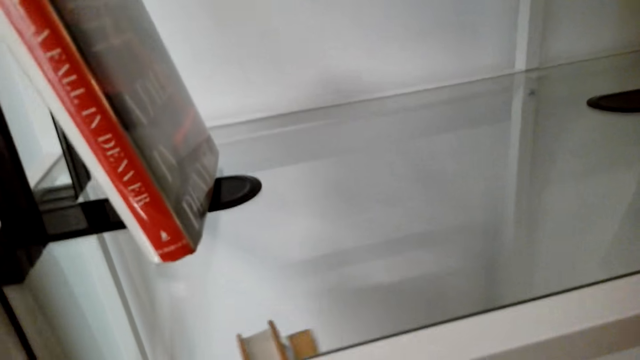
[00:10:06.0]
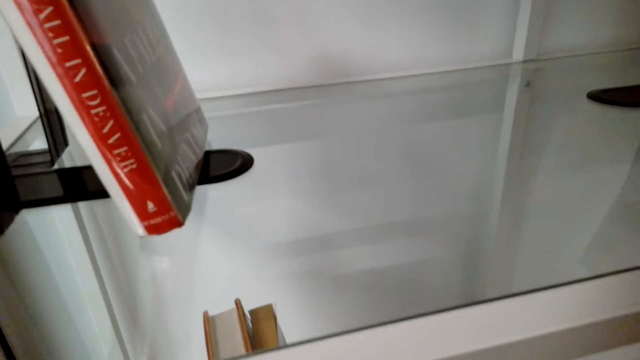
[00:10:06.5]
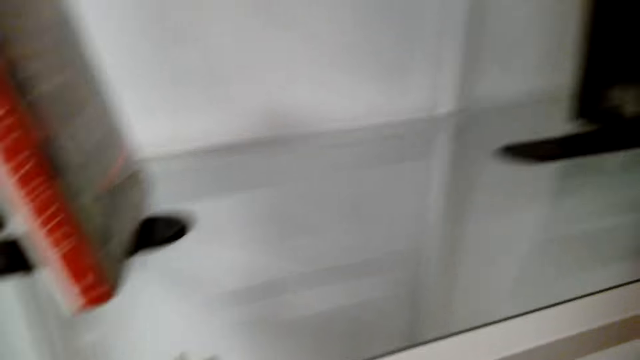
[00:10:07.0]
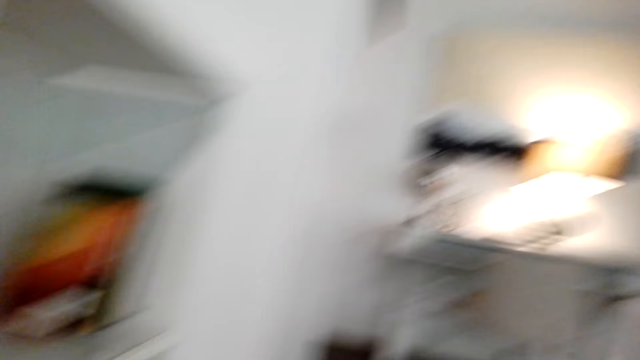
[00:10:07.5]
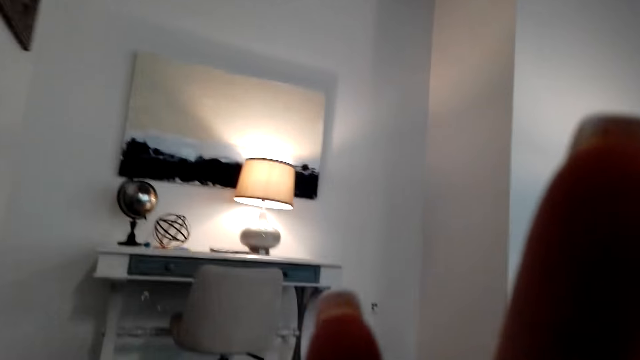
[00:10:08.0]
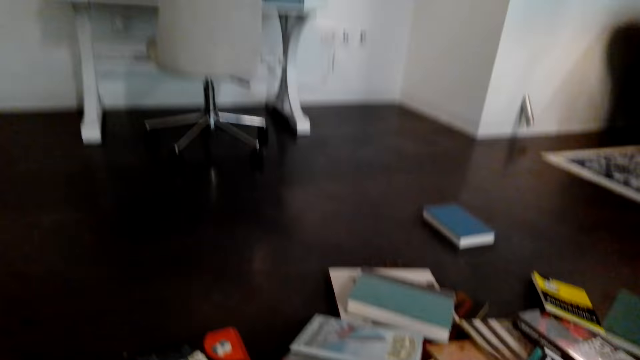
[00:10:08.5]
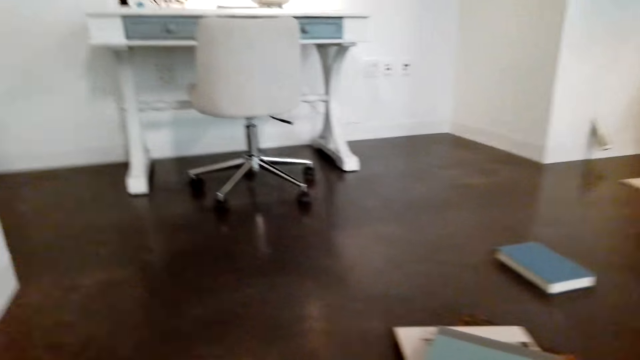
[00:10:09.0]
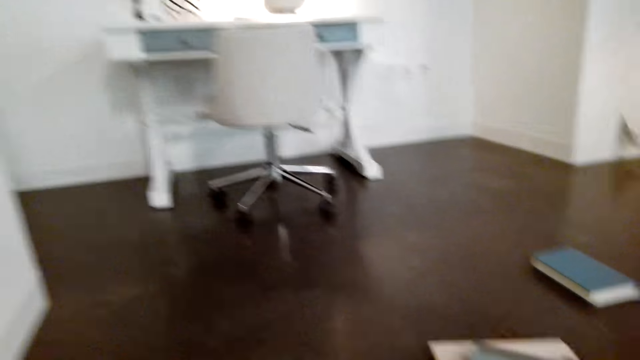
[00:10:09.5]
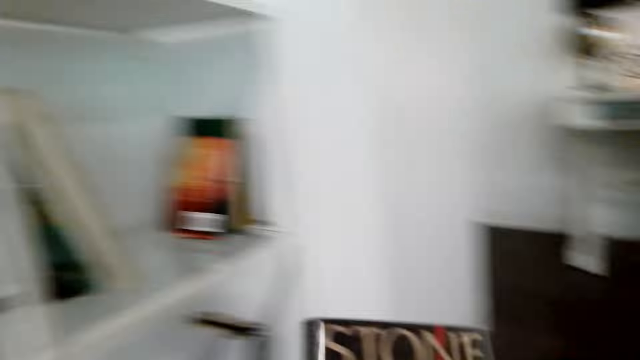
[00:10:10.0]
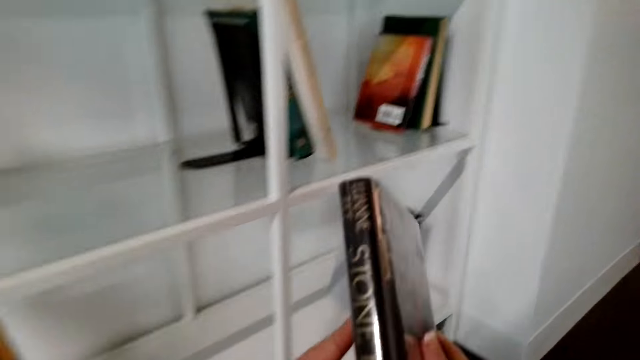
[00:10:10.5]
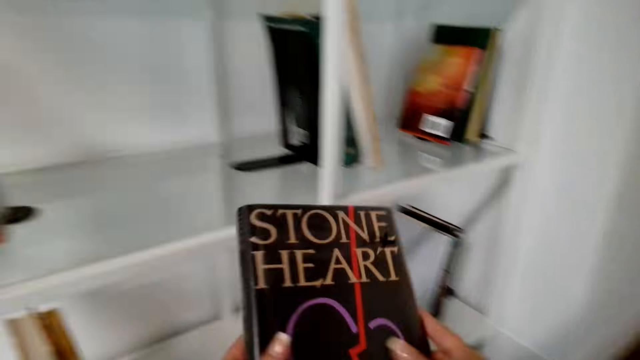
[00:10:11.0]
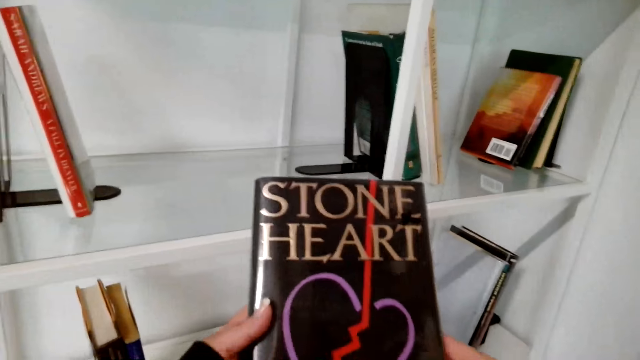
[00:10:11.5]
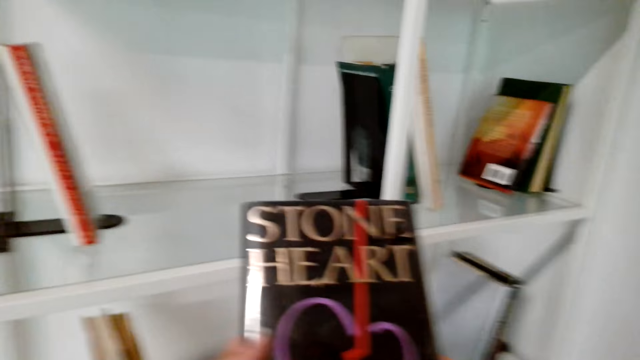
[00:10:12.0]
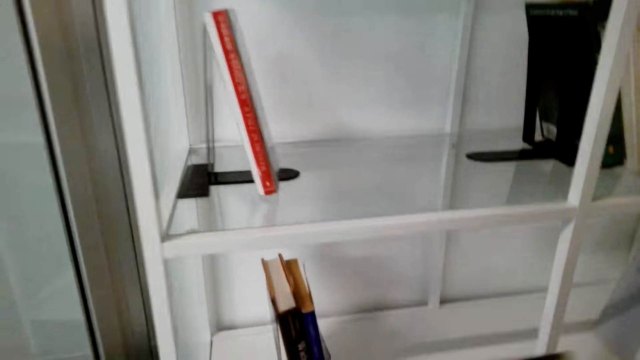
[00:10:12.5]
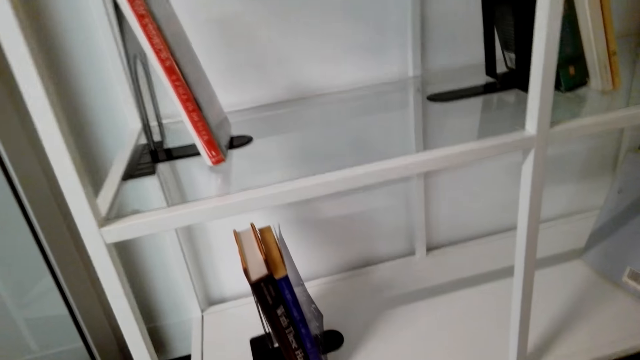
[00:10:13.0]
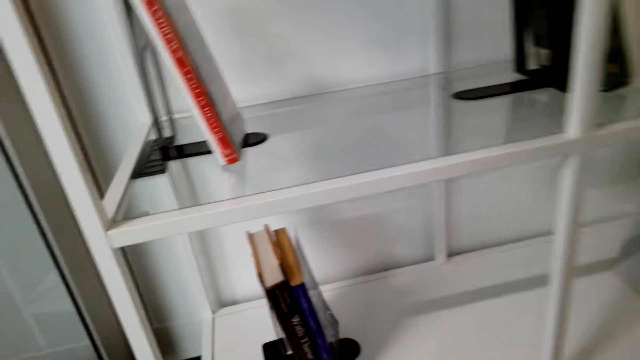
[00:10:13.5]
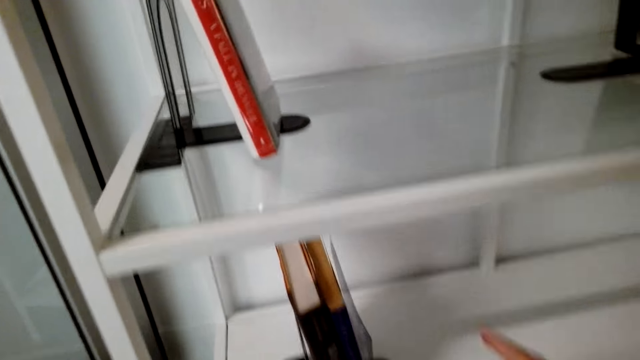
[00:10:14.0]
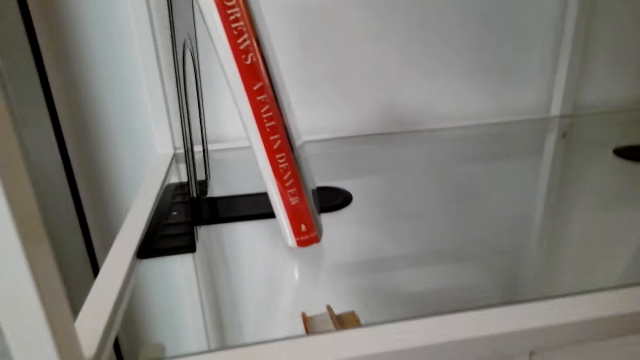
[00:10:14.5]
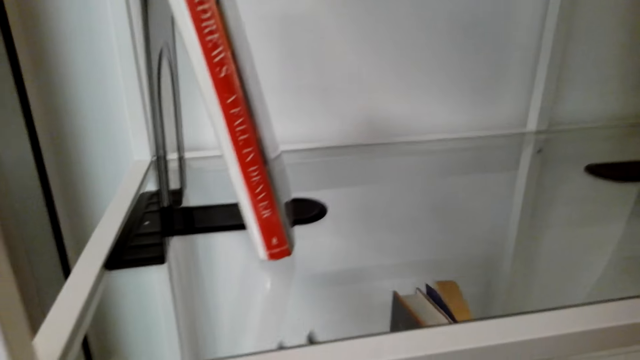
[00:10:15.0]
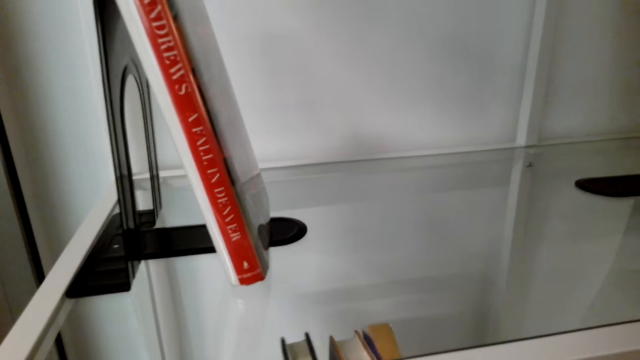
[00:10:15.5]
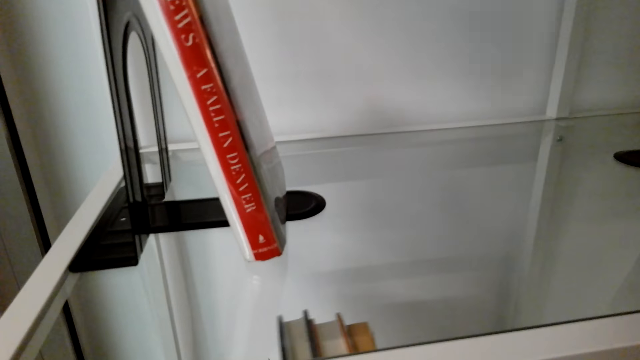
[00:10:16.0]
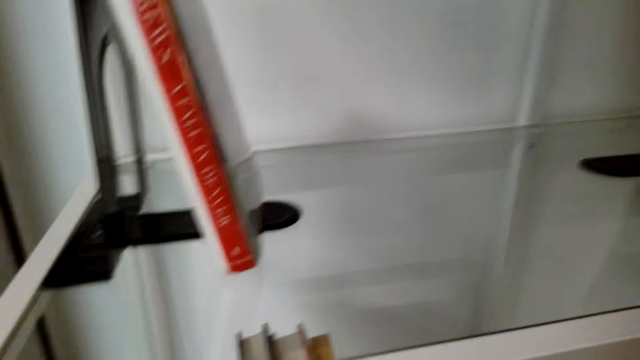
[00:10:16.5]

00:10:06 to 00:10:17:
The camera wearer raises a hand. They pick books from the floor and arrange the books in the shelves. They sing. They put a book in the shelf.

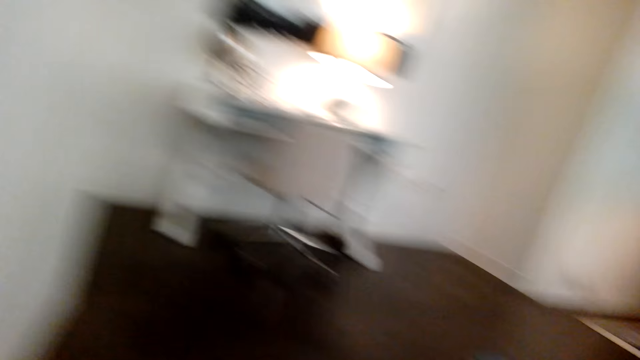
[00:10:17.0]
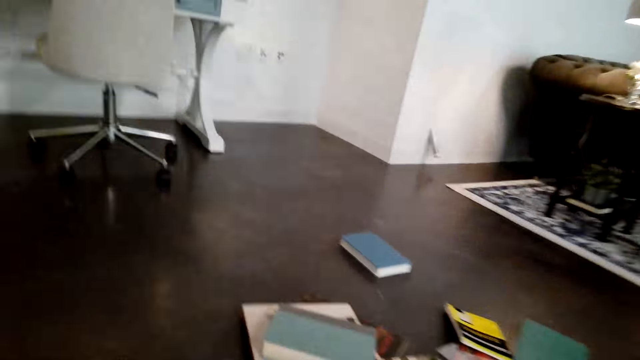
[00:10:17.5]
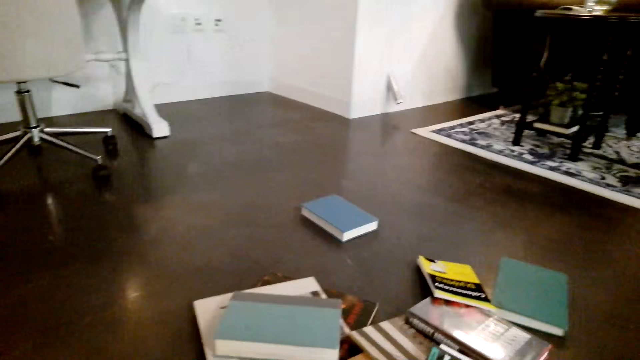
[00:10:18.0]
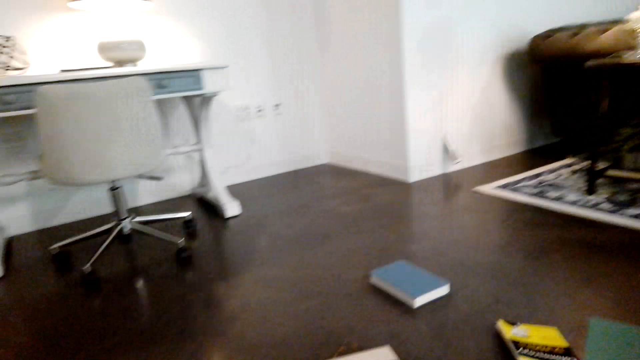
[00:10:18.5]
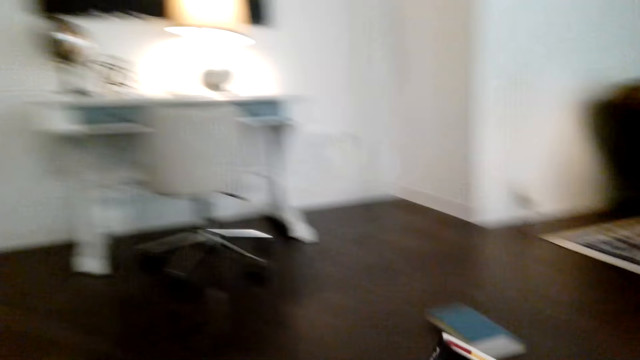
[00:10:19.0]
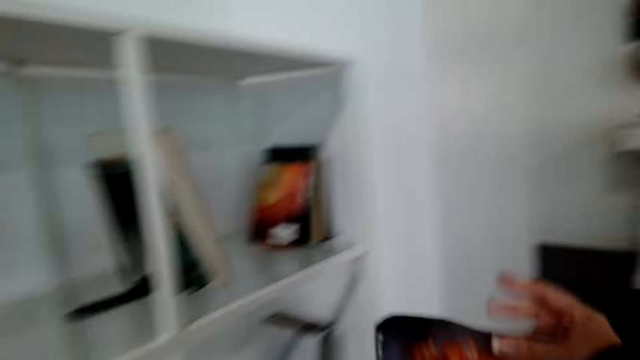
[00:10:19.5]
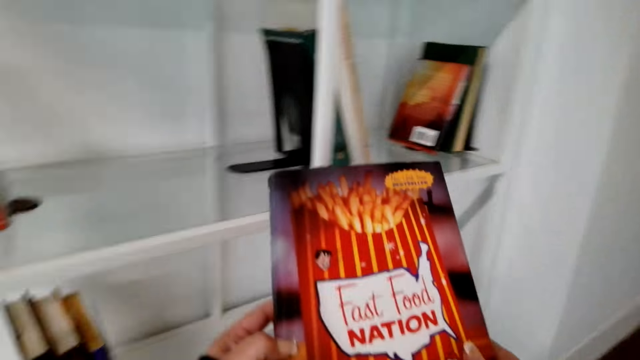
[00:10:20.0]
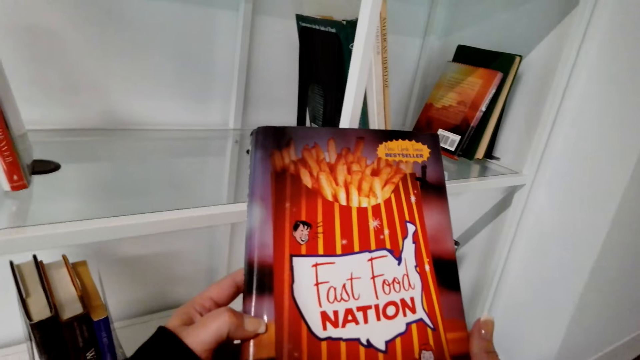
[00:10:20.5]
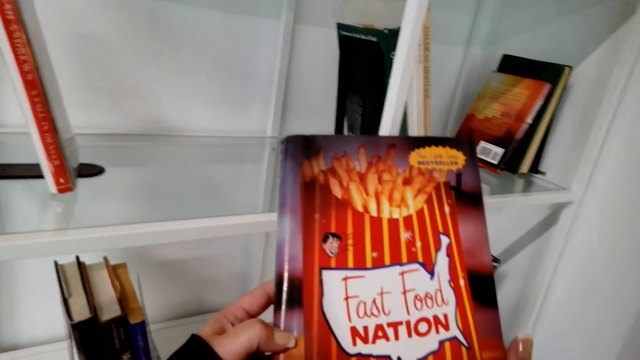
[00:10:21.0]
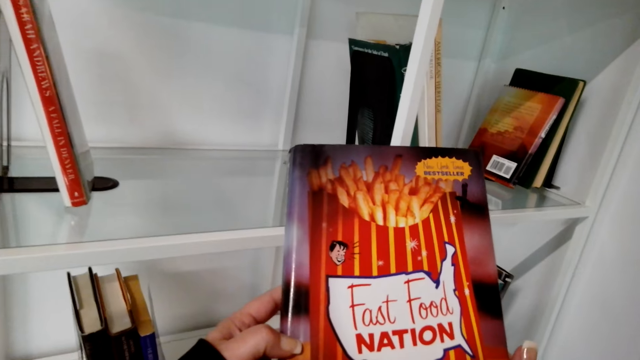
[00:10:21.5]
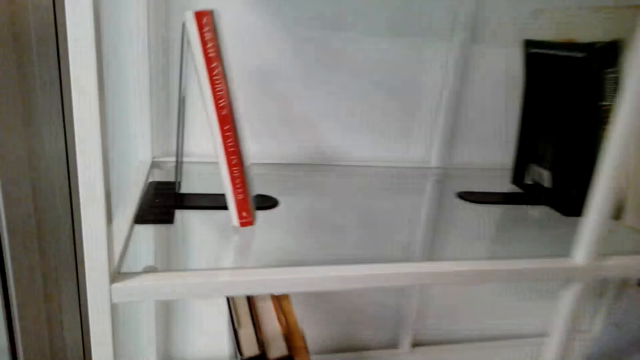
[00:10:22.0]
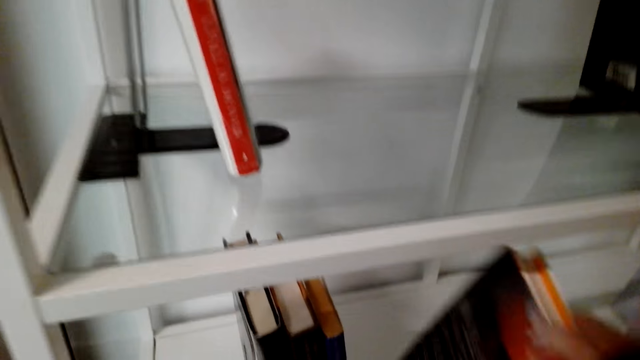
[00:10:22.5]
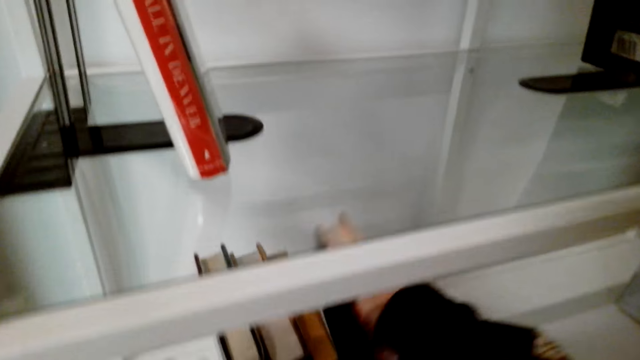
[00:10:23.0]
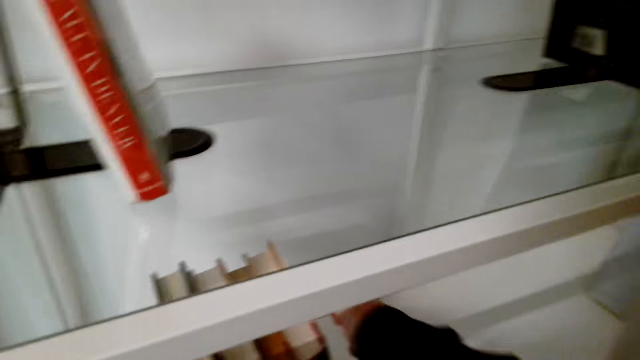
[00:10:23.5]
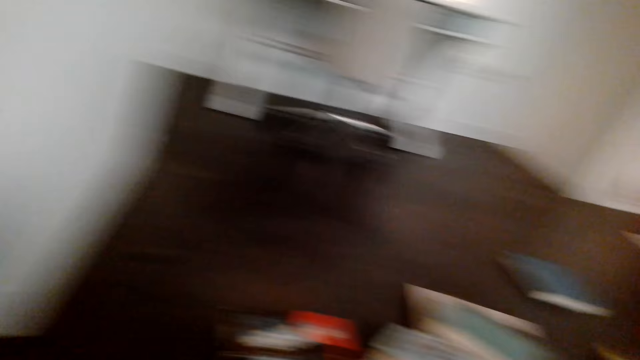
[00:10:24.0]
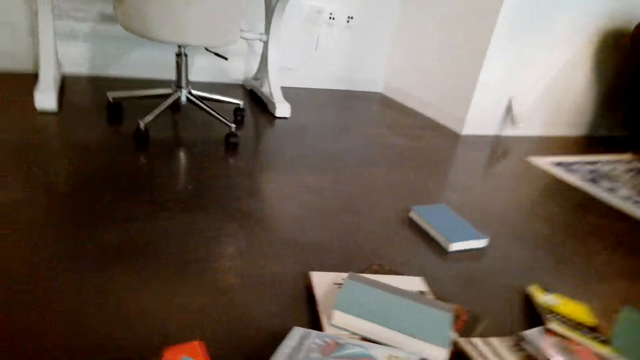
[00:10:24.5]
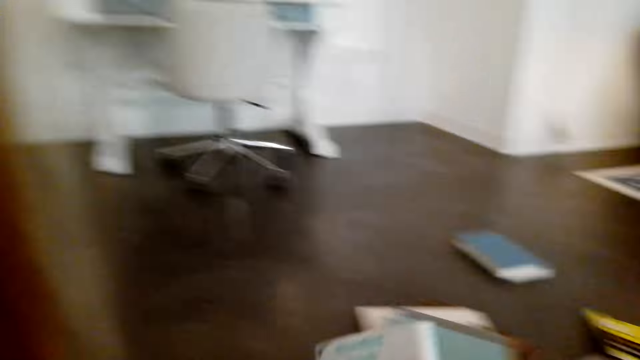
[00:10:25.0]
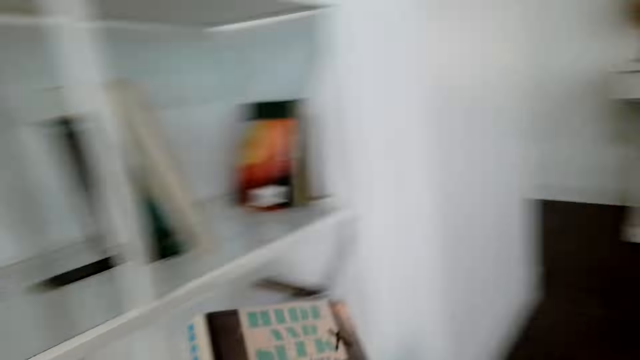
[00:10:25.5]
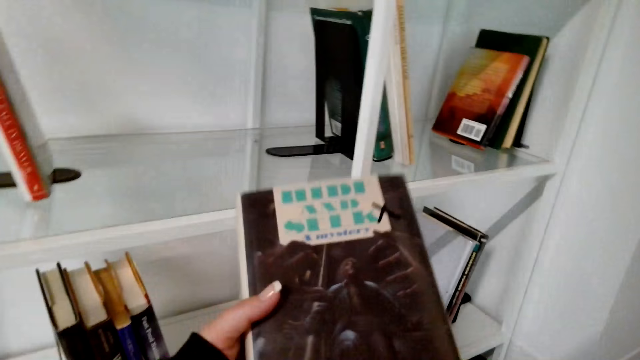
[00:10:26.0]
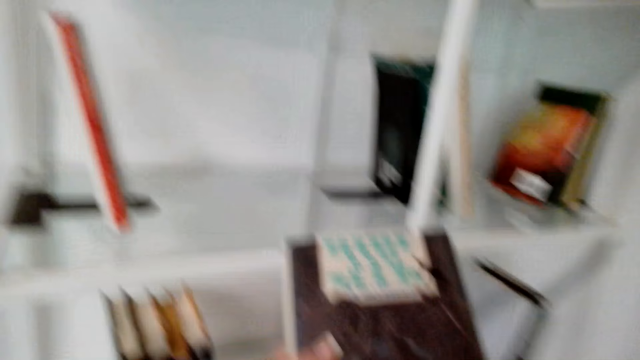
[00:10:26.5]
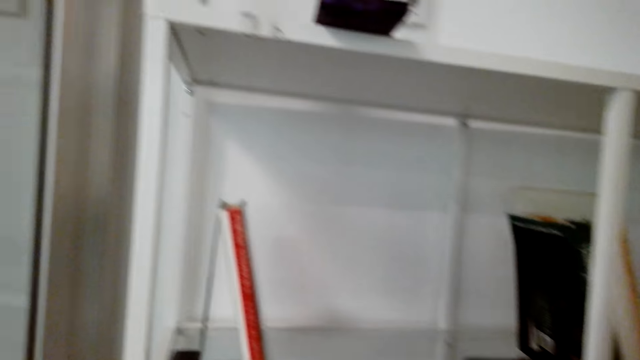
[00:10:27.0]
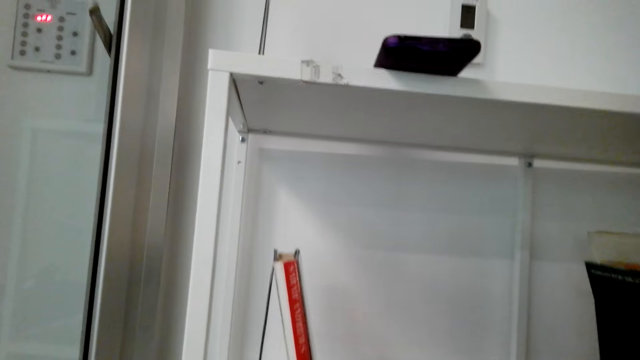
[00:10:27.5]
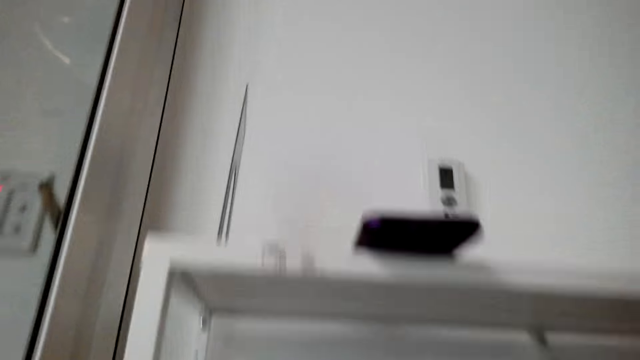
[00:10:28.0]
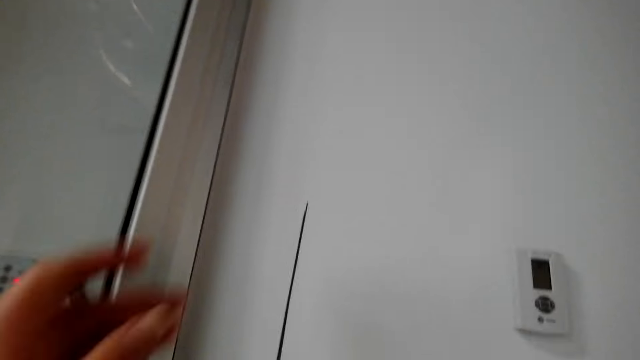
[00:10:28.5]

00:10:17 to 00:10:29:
The camera wearer picks books from the floor and arranges the books in the shelves. They pick a book and put the book in the shelf. They pick books from the floor and arrange the books in the shelves.
